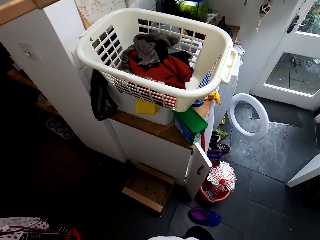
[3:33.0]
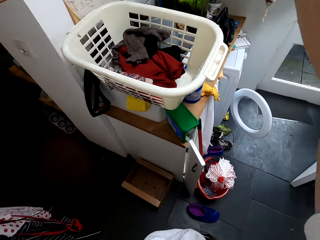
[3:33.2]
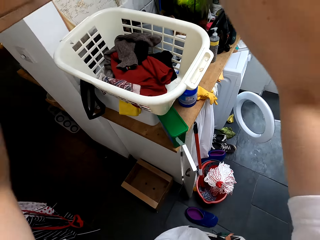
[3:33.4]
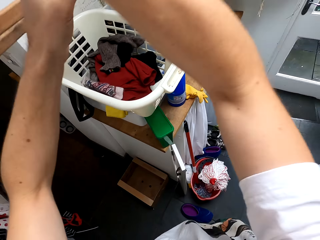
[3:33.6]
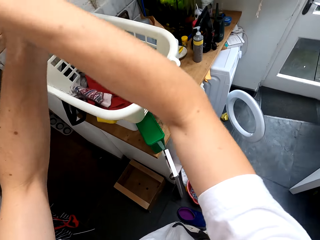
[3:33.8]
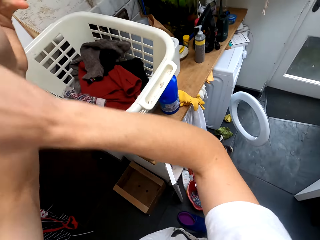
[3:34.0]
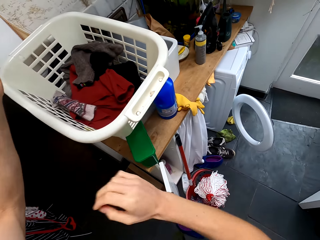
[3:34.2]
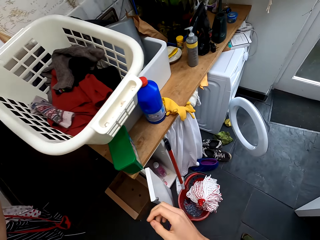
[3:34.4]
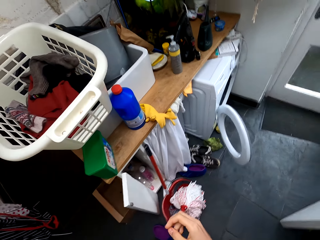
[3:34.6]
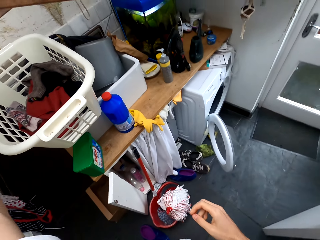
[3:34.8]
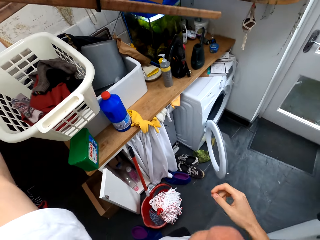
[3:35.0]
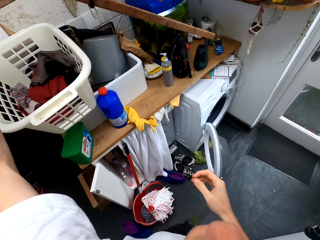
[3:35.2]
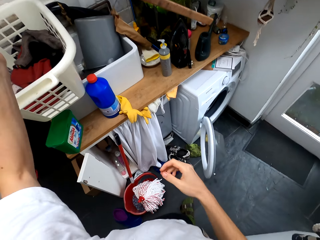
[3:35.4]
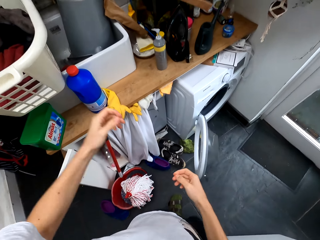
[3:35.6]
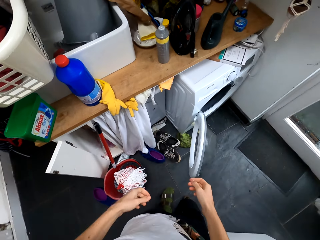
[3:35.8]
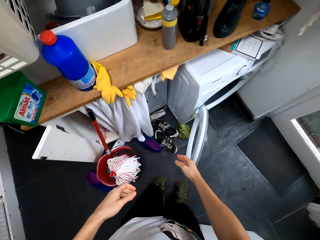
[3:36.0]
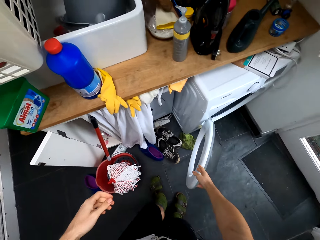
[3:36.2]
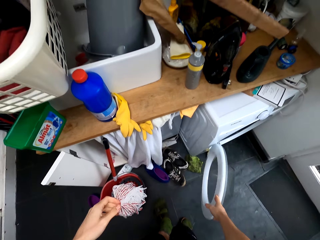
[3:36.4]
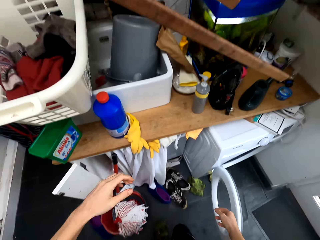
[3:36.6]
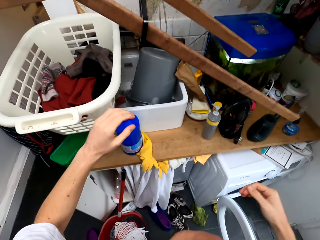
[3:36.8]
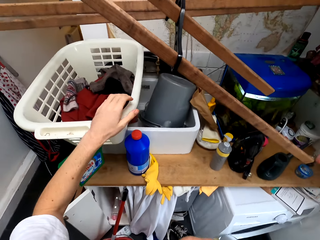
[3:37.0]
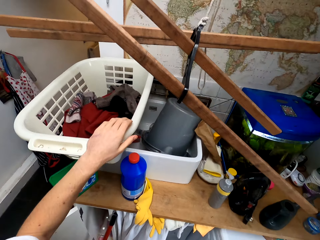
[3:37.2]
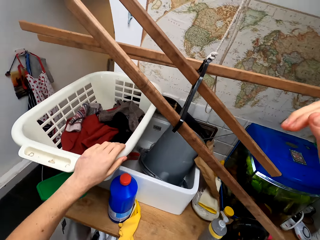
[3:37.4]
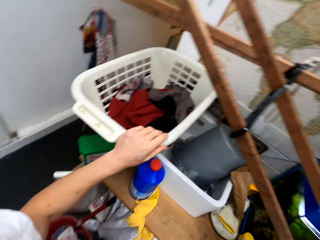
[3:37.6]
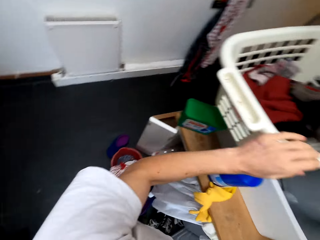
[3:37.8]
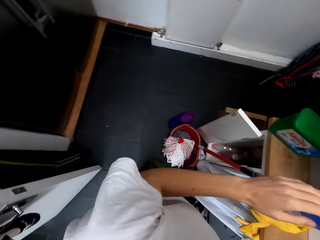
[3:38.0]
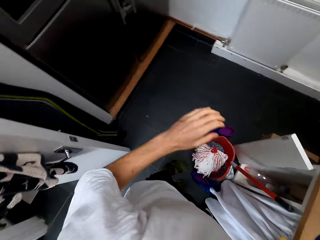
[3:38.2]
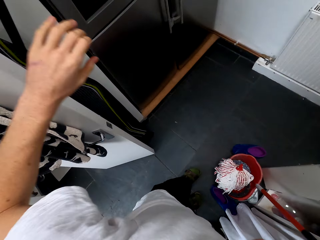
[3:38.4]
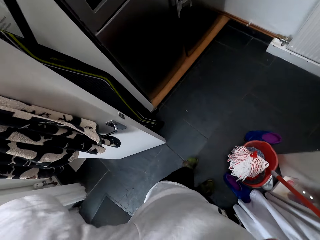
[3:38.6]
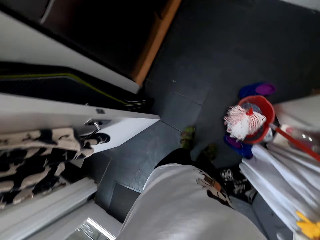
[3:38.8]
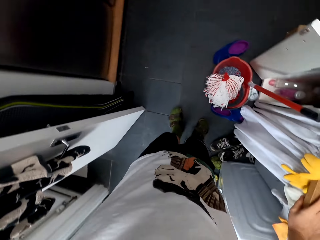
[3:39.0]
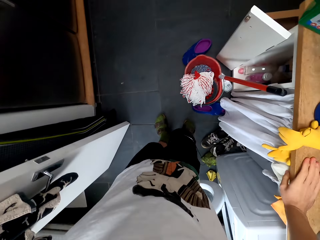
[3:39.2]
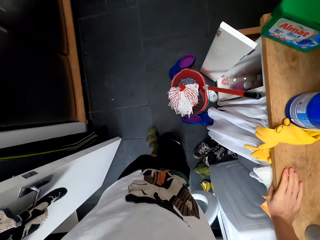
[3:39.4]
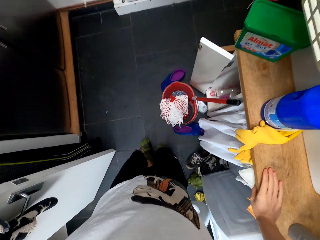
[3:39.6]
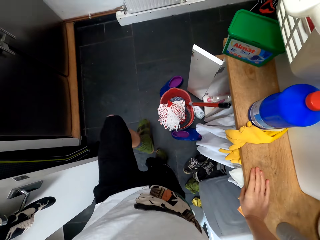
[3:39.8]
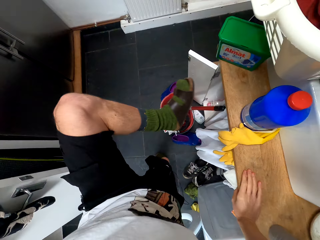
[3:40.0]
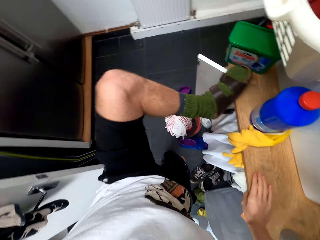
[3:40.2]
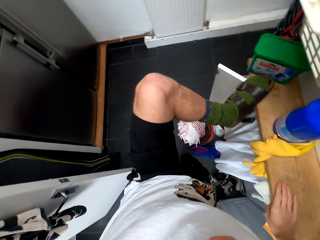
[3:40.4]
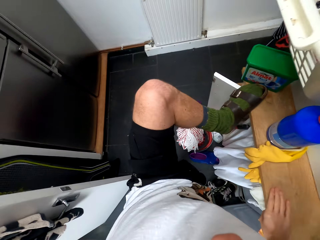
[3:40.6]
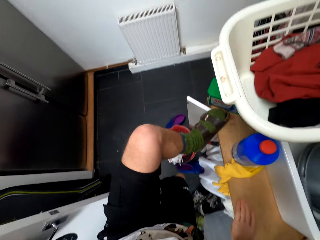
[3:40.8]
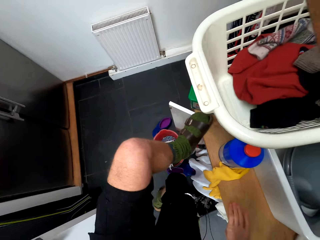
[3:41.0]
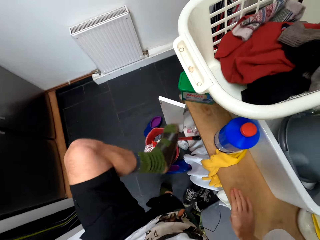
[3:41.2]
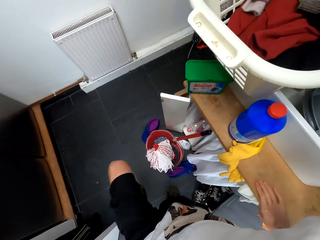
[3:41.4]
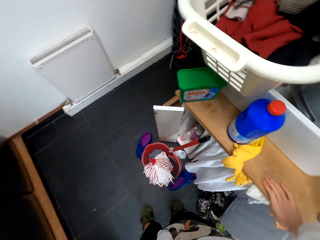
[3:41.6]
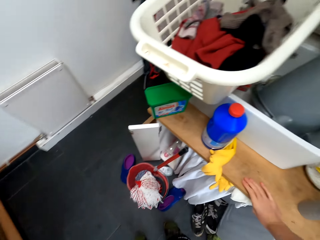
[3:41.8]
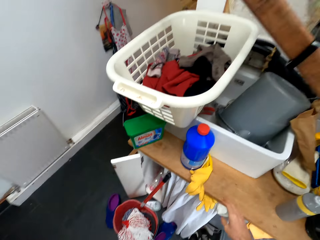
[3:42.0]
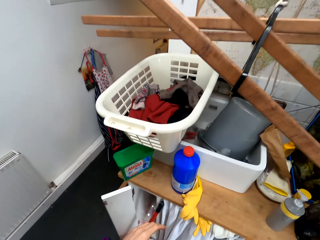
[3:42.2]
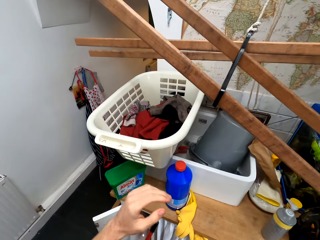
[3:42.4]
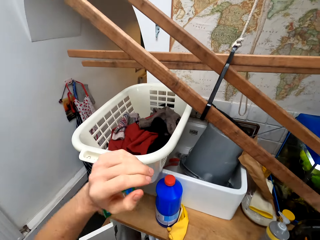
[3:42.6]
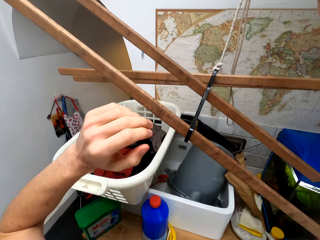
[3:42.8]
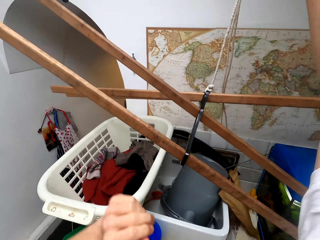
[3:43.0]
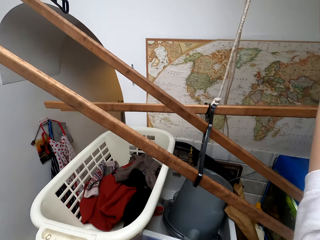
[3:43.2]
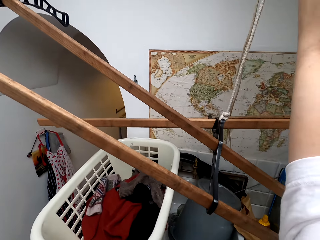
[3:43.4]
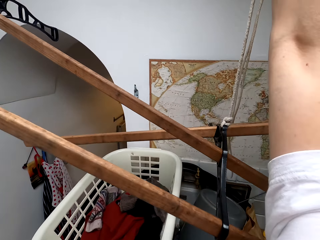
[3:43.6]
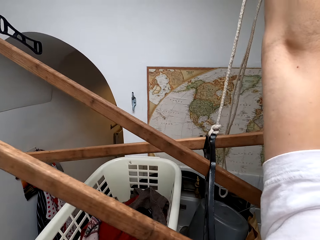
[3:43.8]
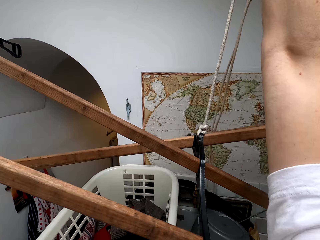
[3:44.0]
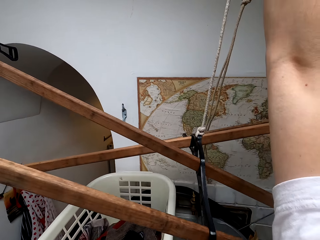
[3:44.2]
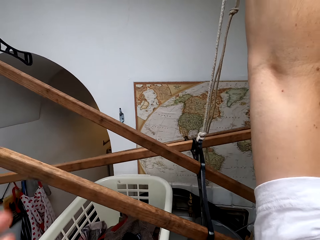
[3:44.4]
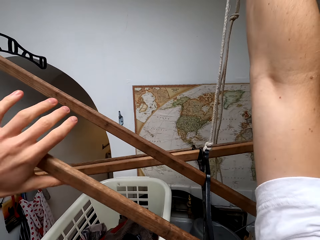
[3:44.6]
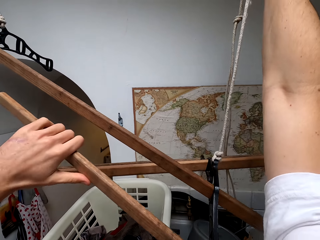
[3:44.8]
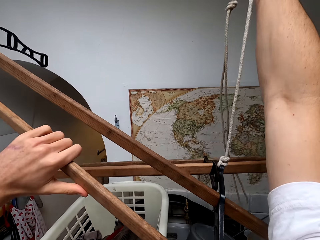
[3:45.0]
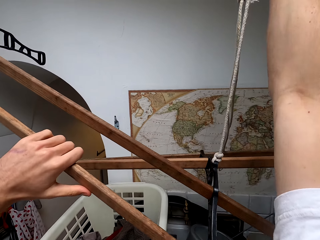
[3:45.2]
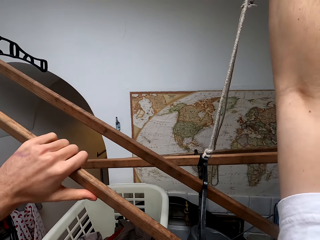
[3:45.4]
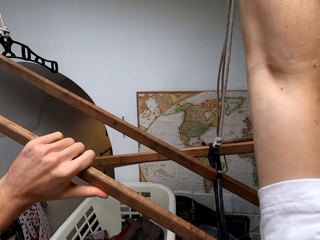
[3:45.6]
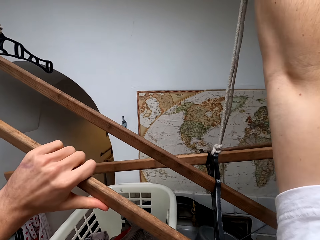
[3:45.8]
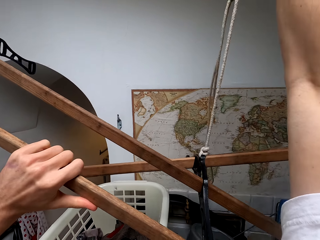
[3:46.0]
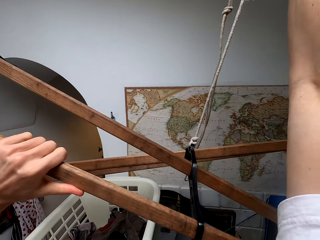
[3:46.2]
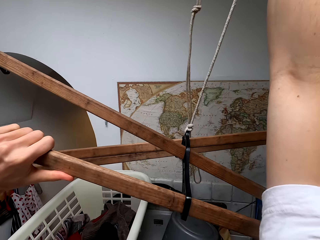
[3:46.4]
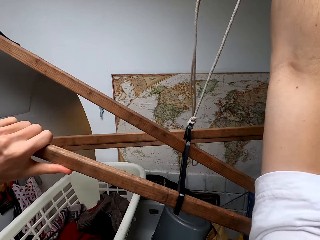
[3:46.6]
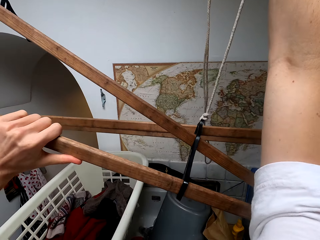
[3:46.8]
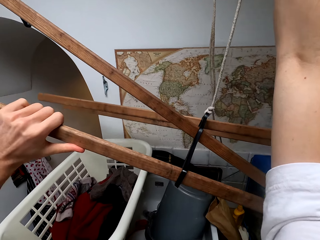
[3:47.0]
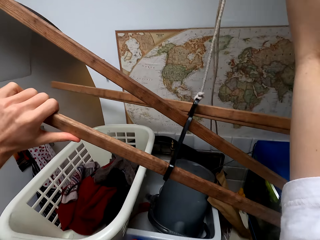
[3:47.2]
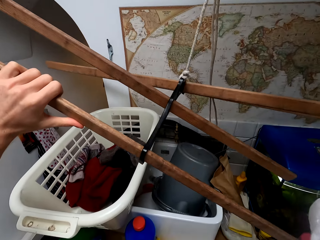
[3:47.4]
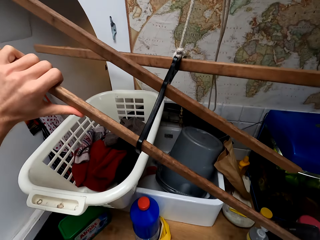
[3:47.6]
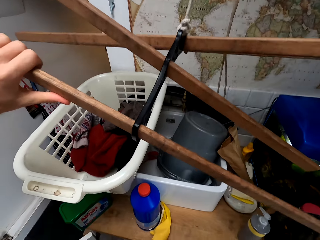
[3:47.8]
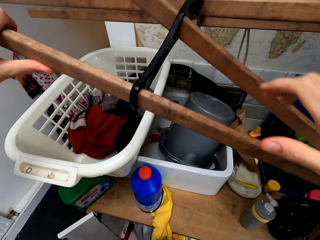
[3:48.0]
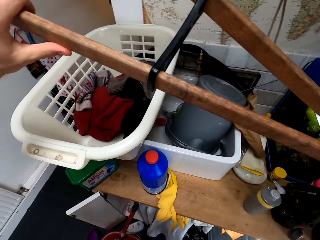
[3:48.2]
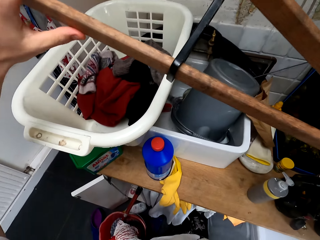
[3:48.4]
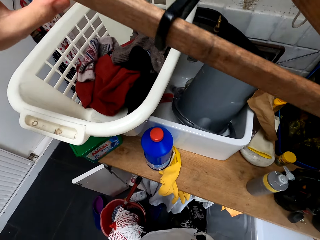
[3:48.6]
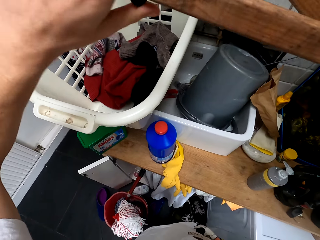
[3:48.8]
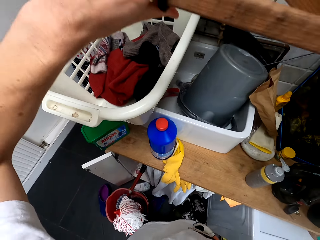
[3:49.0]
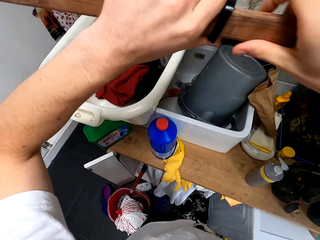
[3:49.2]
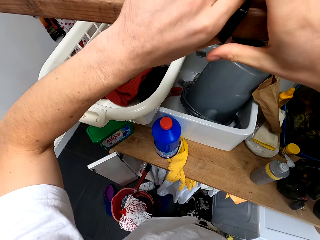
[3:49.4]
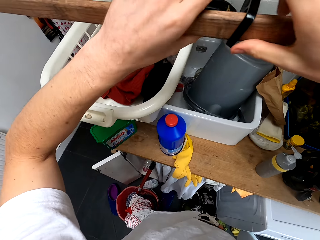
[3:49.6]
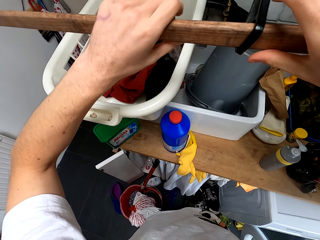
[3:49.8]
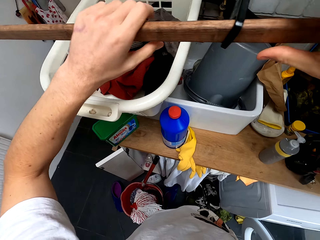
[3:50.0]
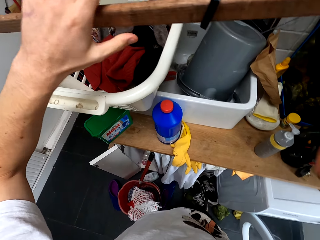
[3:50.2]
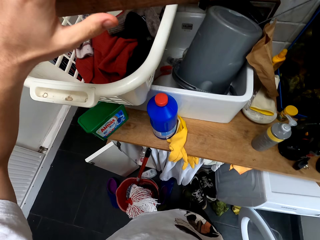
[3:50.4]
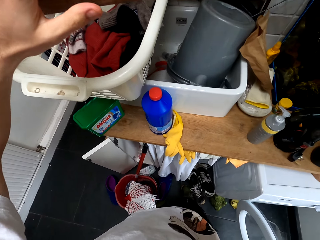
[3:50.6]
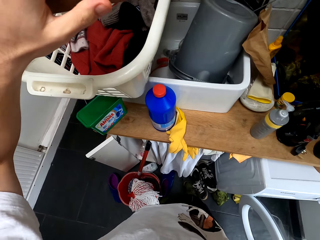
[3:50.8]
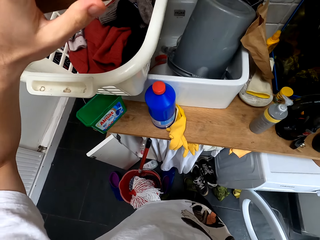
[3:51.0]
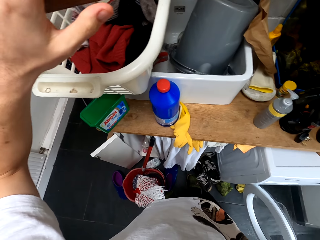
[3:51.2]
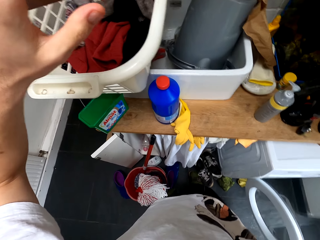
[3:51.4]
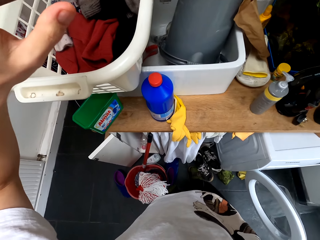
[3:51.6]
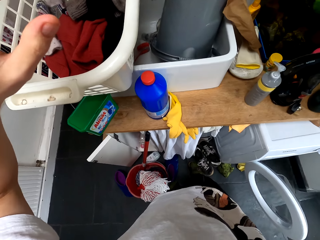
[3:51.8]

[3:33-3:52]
The camera wearer walks in the room. They close the washing machine. They turn around. They climb the furniture. They hold wood. They fix something. They move a hook. They look around.
